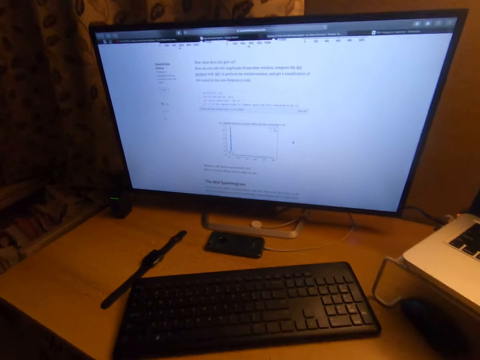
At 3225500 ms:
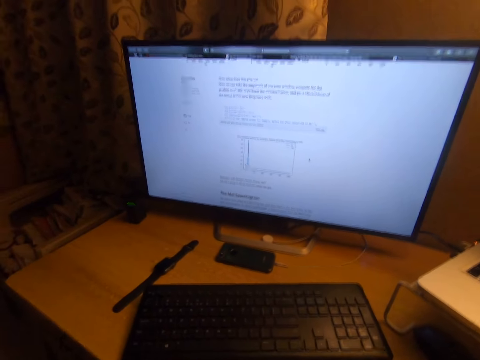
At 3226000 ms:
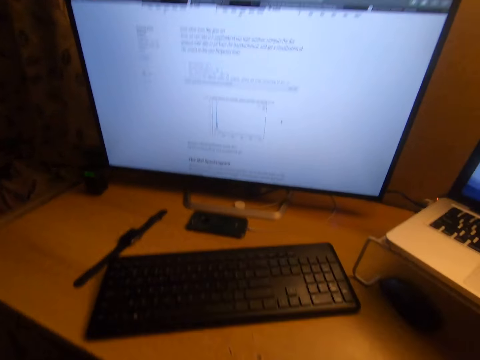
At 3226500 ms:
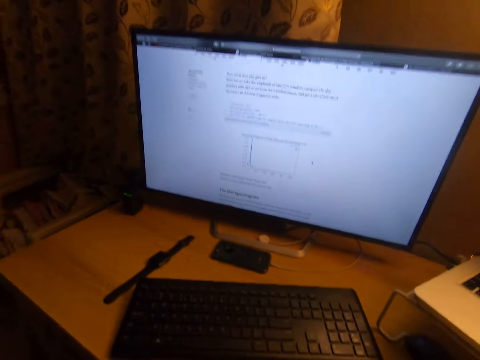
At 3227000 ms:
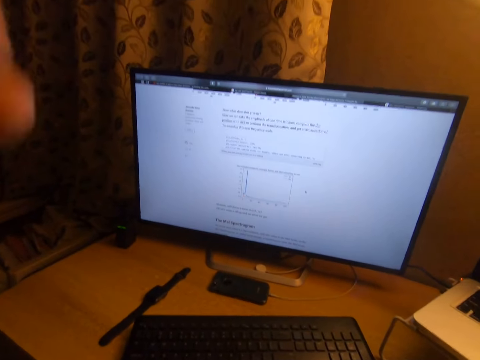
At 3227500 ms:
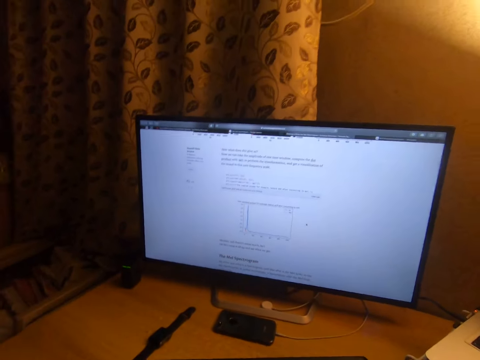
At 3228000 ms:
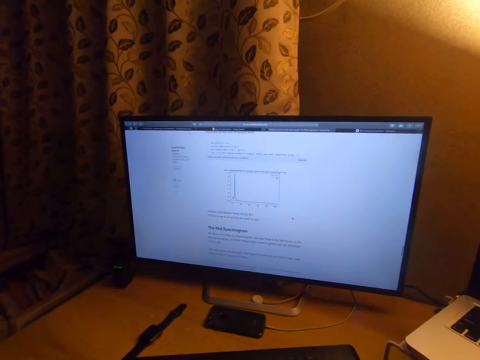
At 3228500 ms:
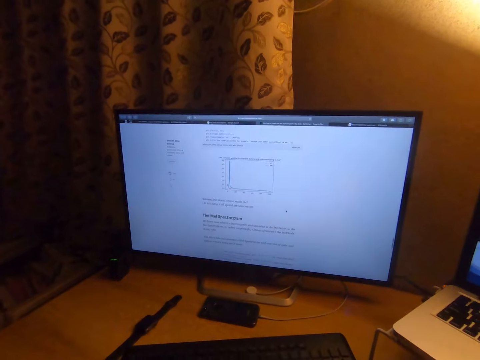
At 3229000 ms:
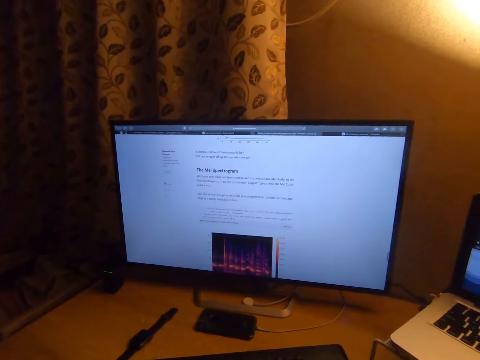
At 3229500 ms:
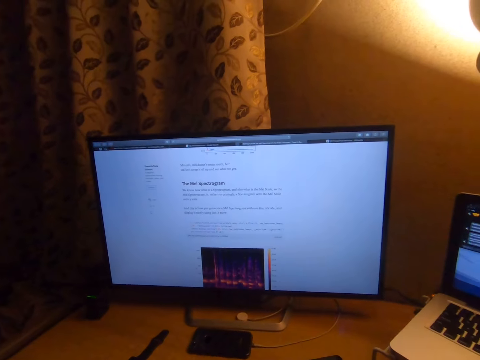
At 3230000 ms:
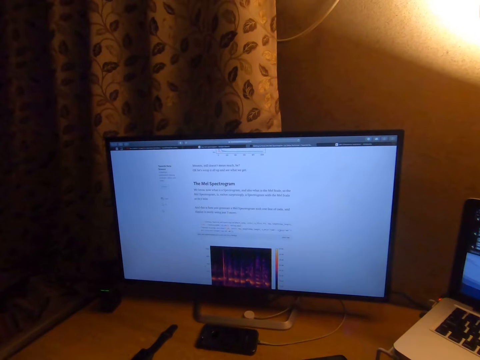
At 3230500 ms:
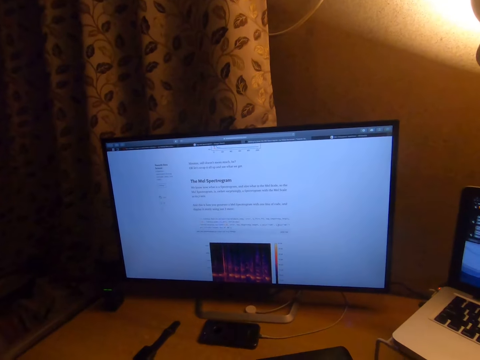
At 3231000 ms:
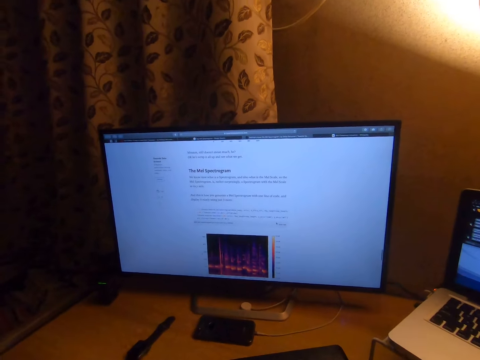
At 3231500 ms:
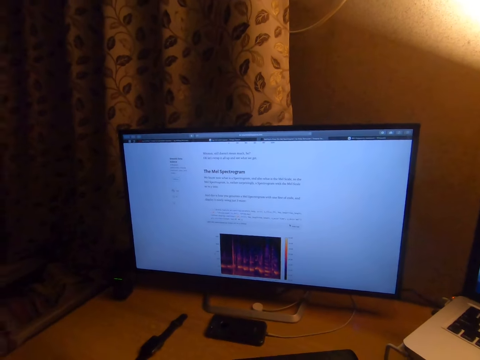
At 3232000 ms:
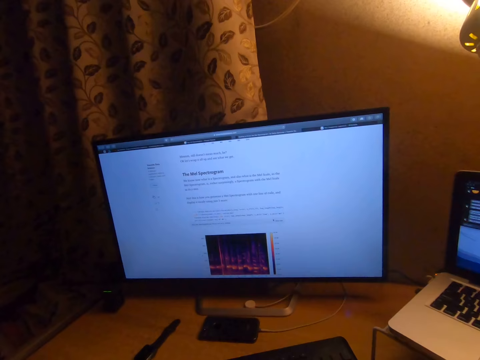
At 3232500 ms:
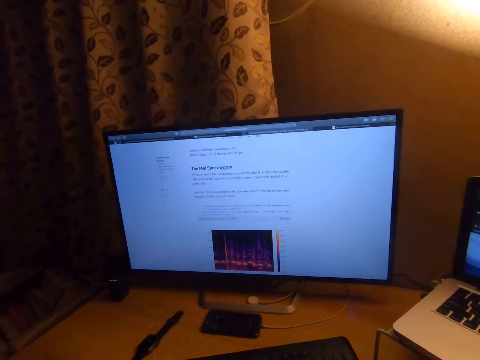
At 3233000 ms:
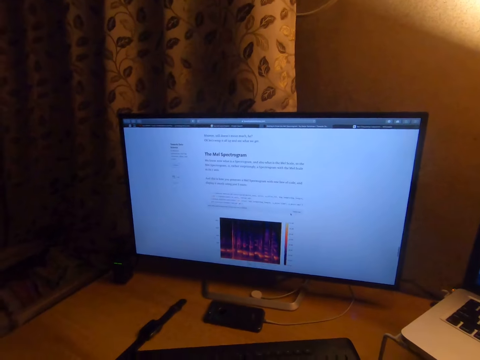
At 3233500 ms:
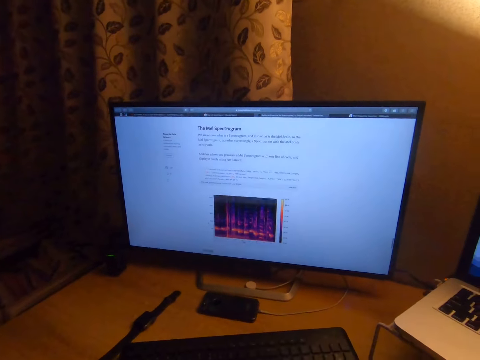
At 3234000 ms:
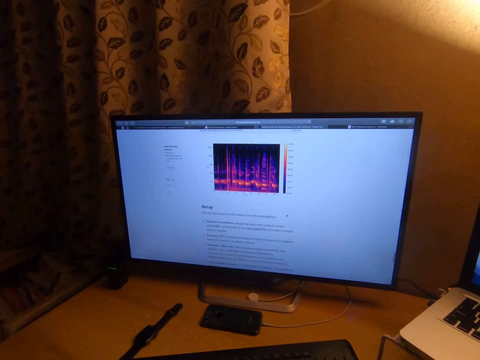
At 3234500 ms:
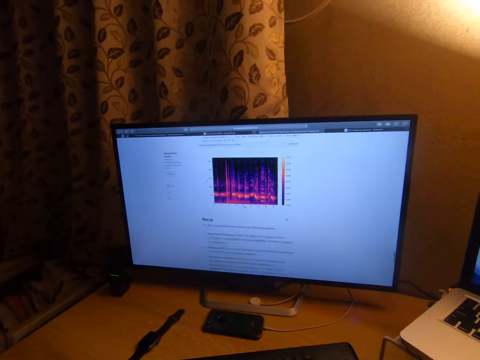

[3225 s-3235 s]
The camera wearer lowers his left hand. He scrolls the computer. He studies on the computer. He scrolls the computer.

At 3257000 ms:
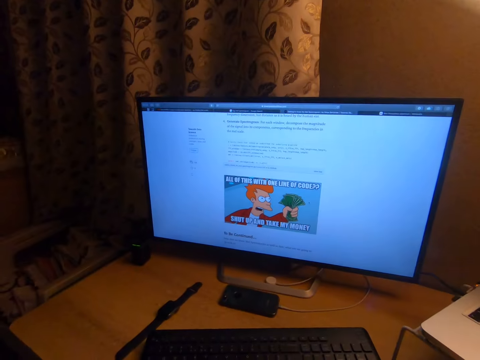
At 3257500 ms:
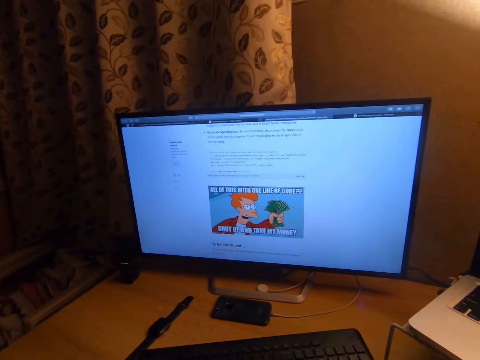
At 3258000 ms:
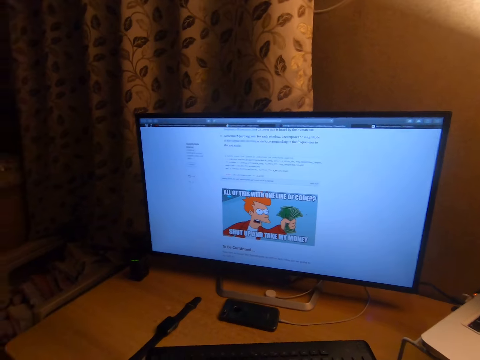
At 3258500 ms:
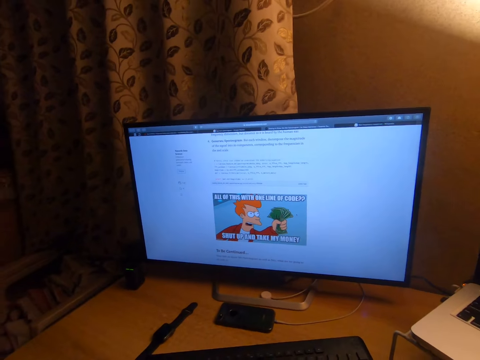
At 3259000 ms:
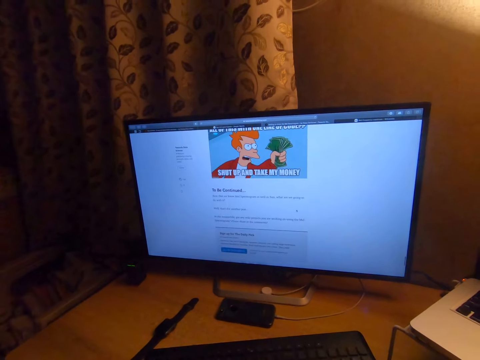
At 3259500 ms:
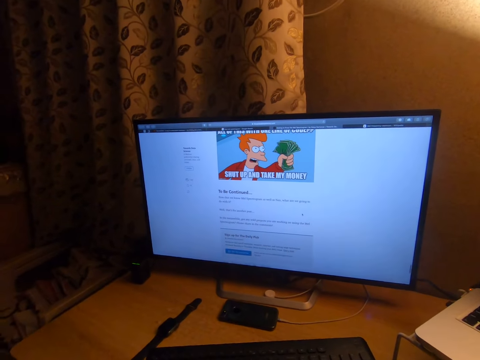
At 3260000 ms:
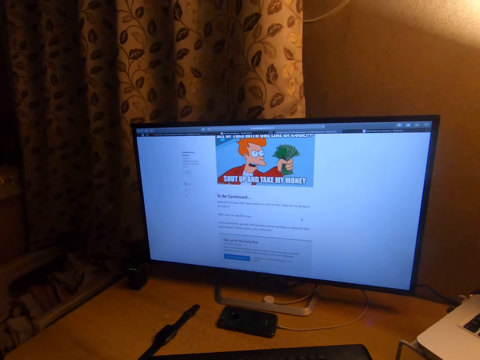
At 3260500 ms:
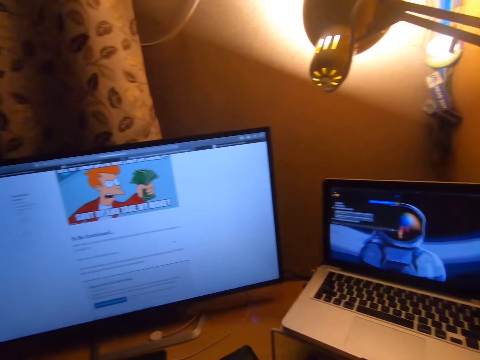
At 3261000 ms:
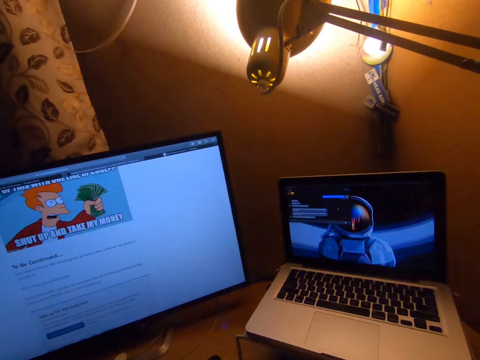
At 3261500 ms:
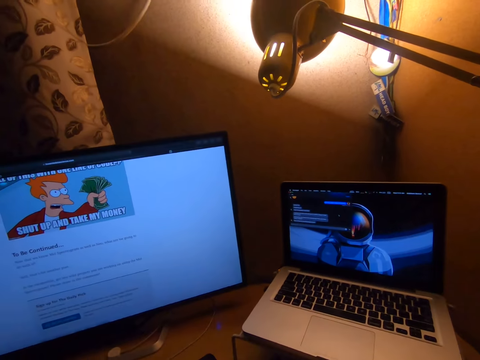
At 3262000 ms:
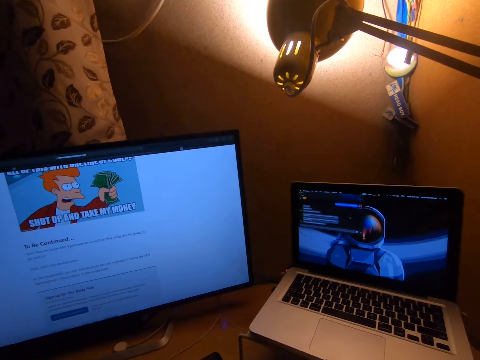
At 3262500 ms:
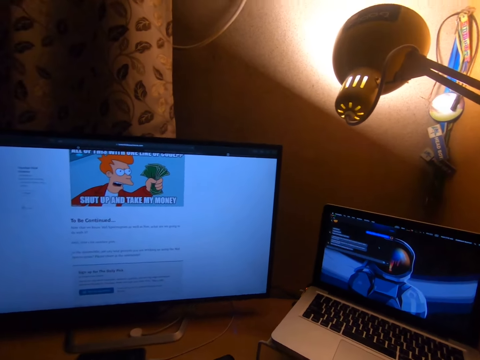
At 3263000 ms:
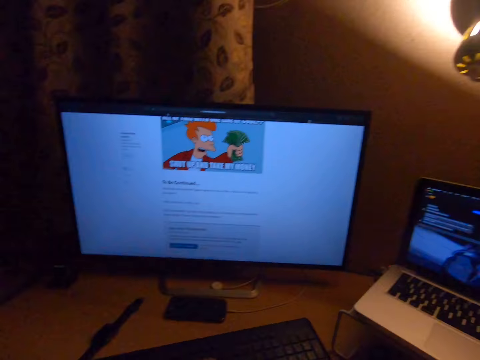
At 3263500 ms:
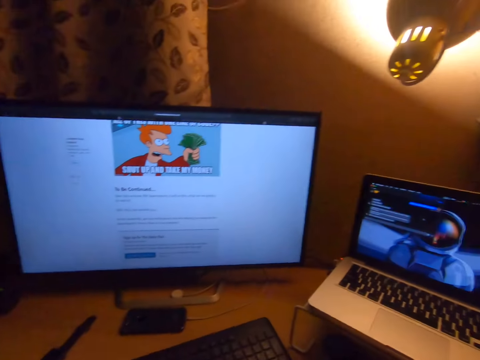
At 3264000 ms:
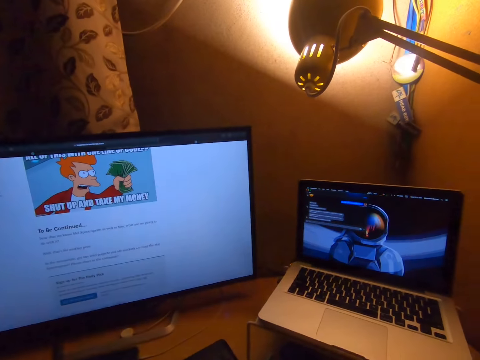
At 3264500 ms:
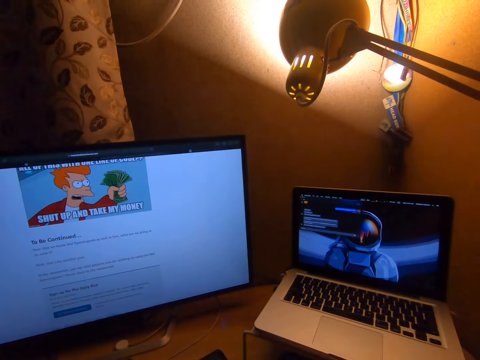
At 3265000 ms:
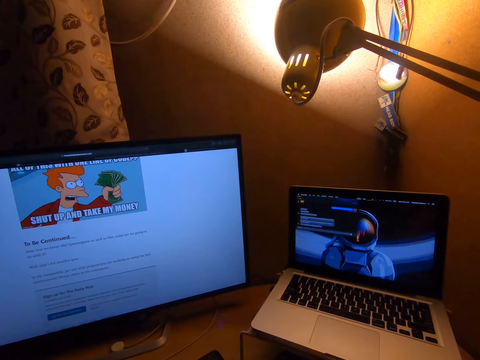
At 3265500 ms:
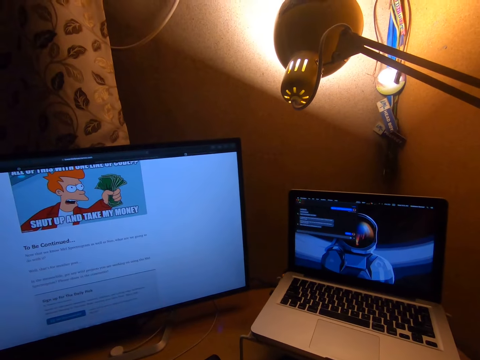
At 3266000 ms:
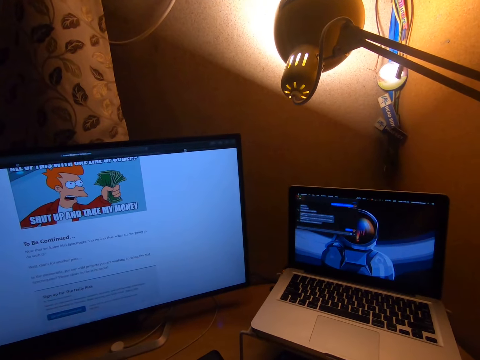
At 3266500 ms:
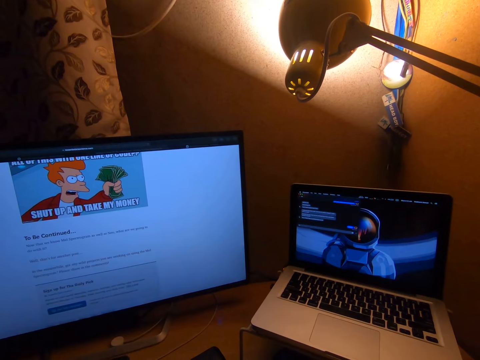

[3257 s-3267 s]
The camera wearer scrolls the computer. They study on the computer. They work on a laptop on the table.

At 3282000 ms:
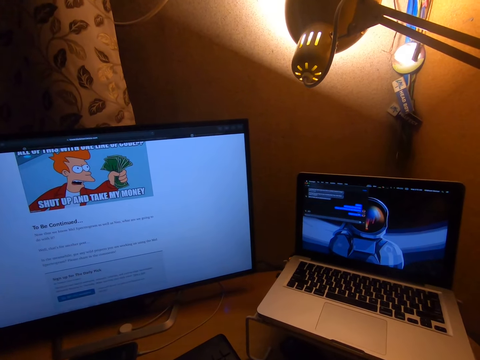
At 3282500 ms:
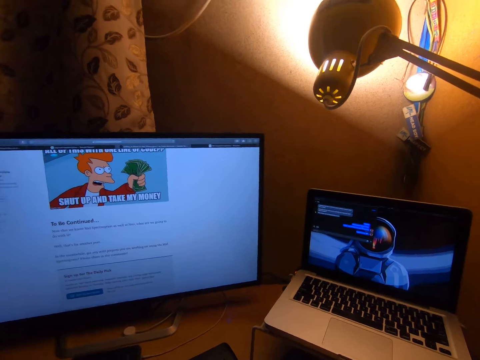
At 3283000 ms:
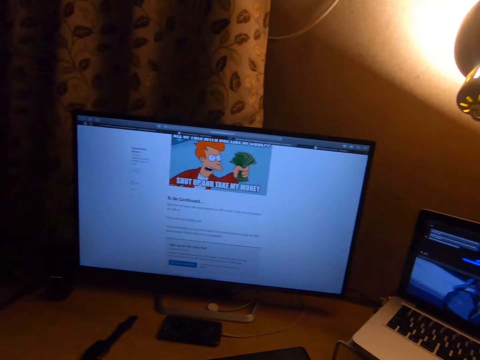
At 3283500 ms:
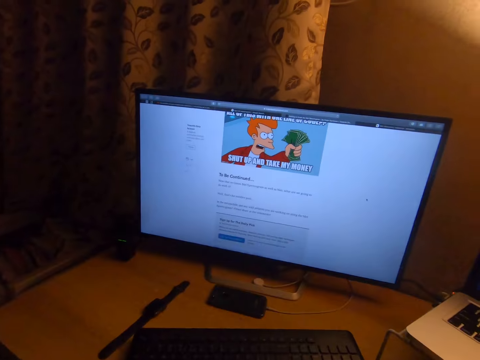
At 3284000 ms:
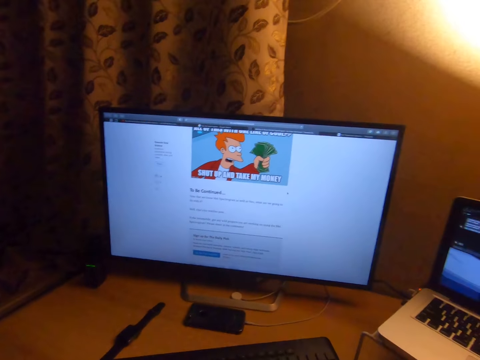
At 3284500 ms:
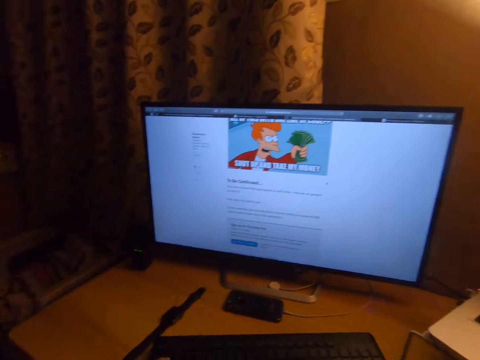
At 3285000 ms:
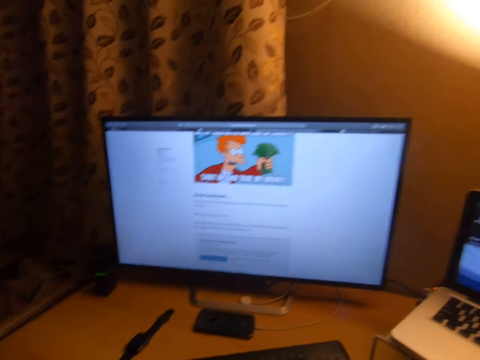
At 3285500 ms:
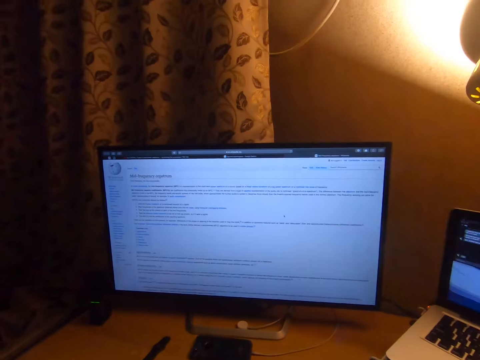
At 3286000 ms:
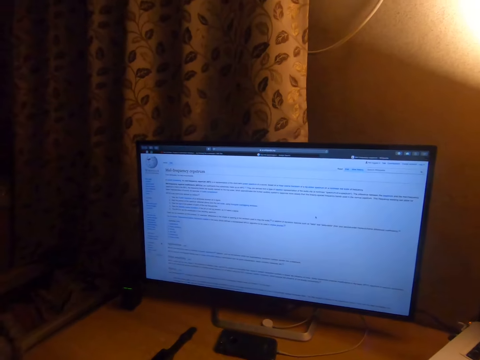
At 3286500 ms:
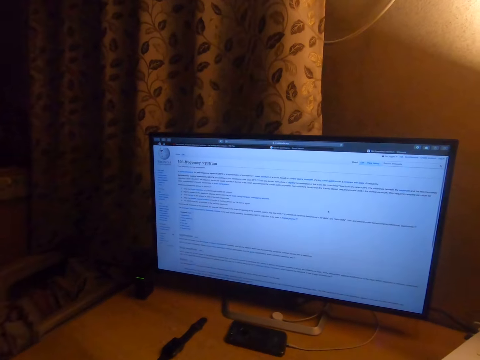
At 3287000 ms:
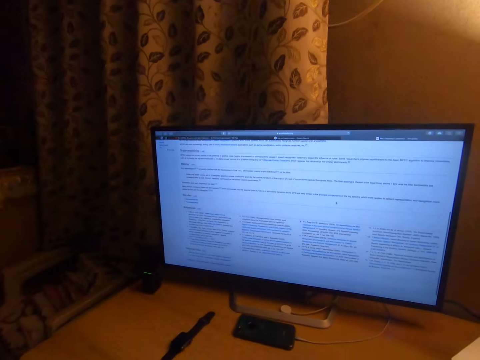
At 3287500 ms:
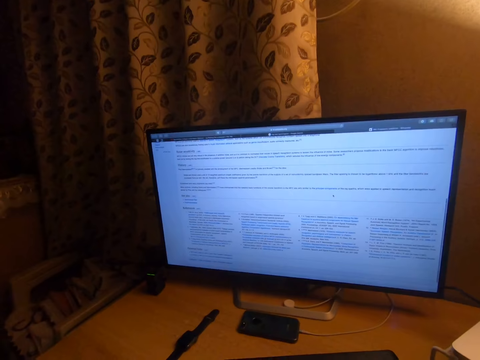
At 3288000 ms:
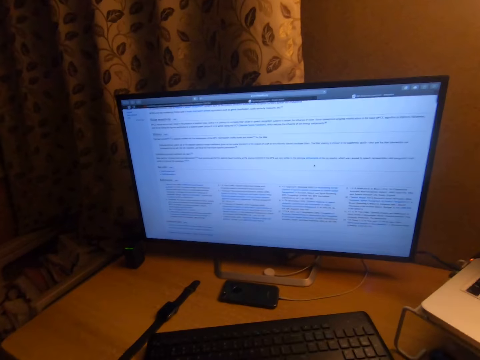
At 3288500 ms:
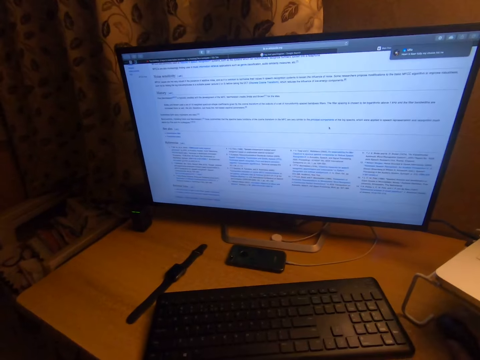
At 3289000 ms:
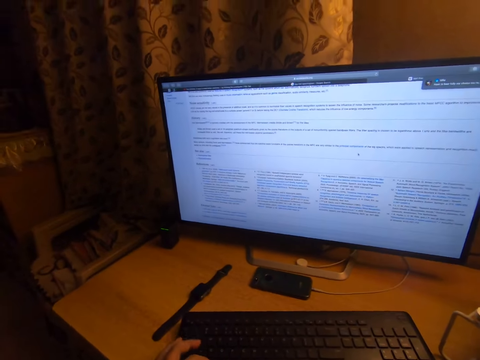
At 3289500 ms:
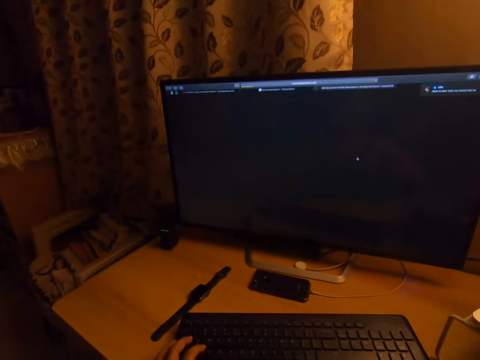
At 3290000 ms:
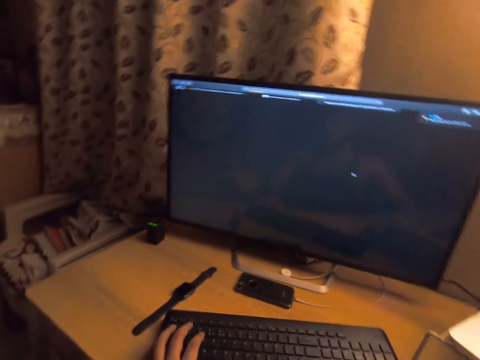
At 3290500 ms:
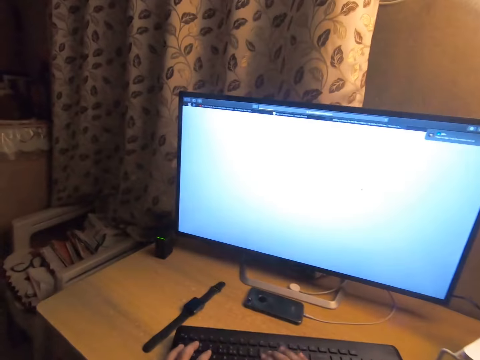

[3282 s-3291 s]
The camera wearer scrolls the computer. He presses a keyboard on the table with his left hand. He works on the desktop computer on the table. He operates the computer. He presses the keyboard on the table with his left hand.
